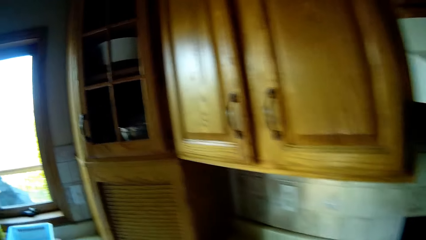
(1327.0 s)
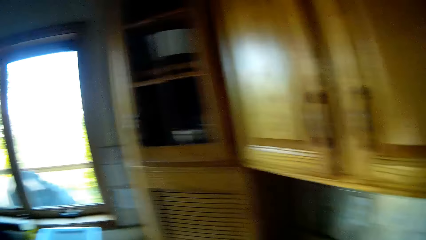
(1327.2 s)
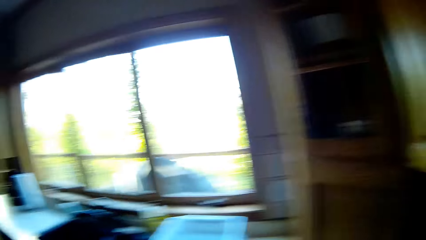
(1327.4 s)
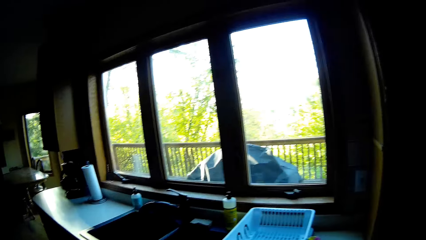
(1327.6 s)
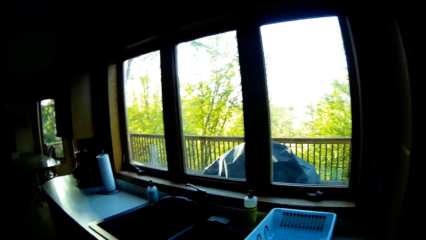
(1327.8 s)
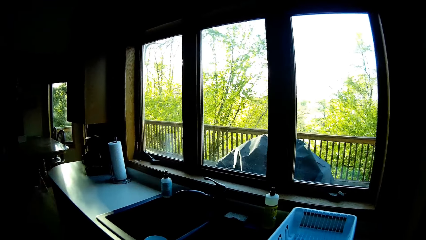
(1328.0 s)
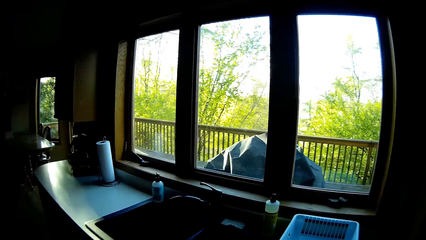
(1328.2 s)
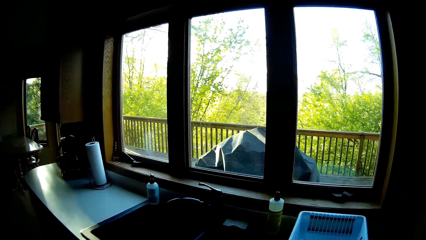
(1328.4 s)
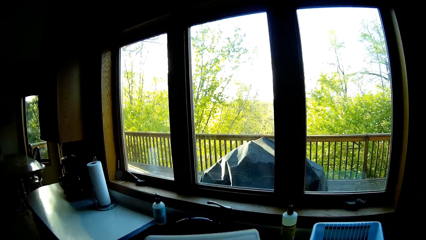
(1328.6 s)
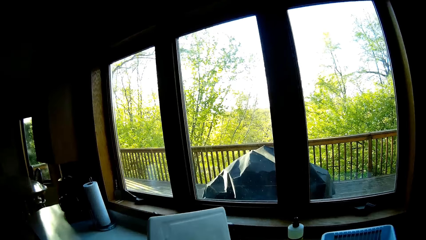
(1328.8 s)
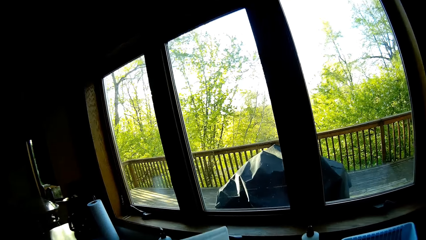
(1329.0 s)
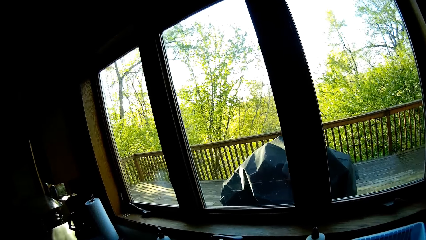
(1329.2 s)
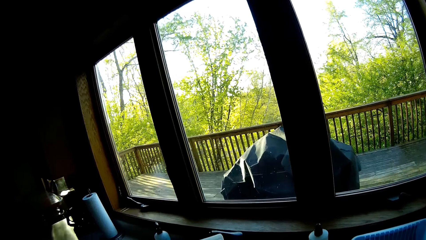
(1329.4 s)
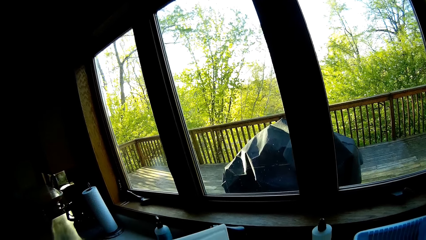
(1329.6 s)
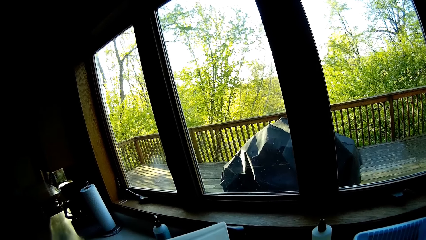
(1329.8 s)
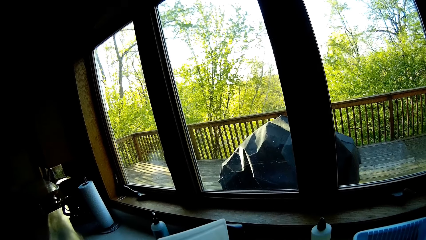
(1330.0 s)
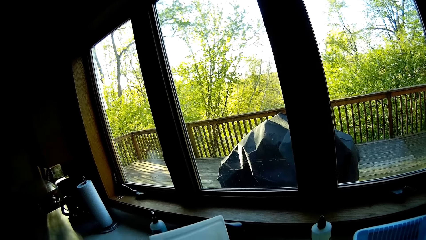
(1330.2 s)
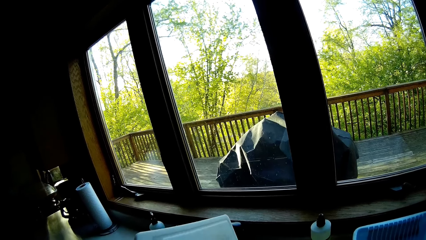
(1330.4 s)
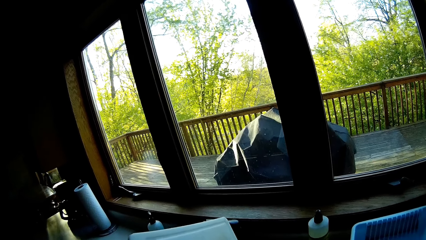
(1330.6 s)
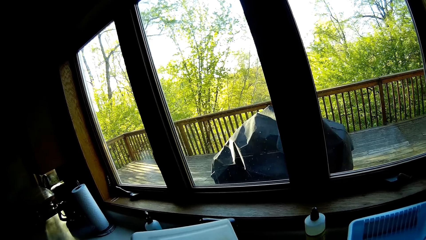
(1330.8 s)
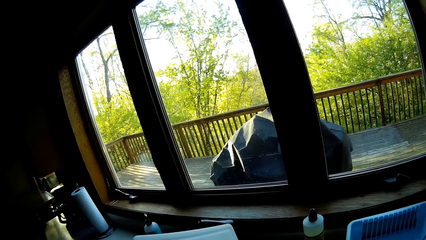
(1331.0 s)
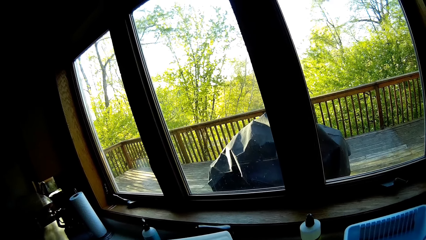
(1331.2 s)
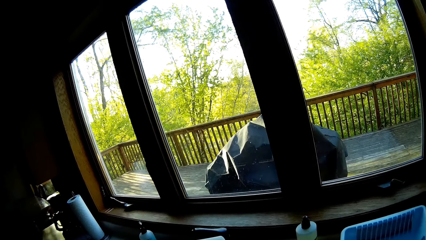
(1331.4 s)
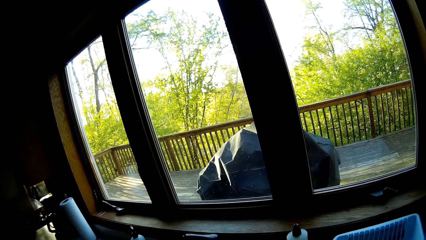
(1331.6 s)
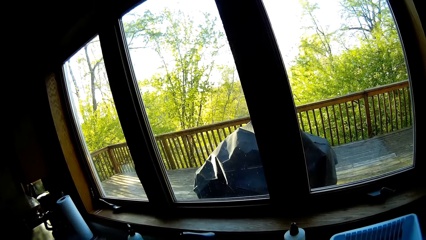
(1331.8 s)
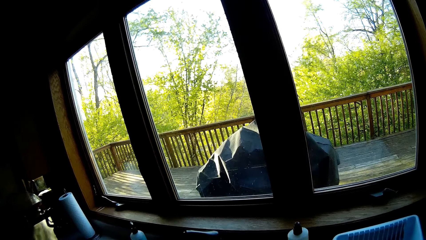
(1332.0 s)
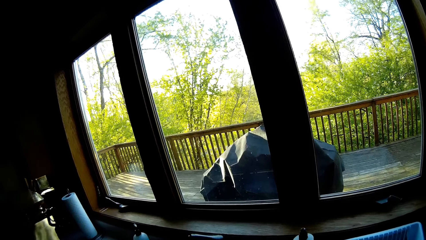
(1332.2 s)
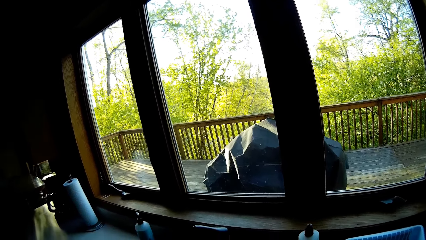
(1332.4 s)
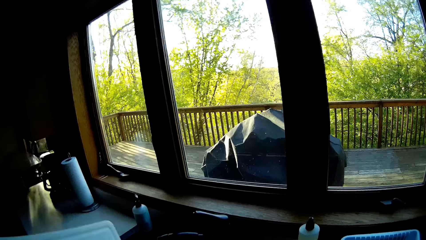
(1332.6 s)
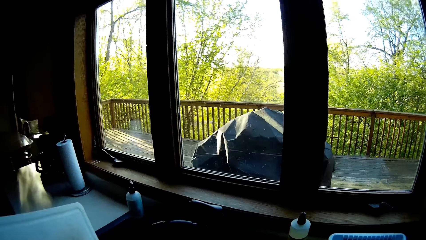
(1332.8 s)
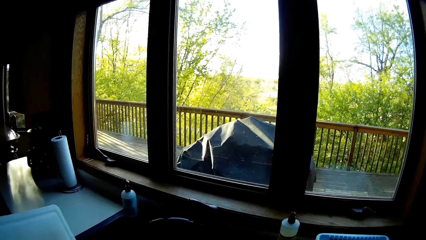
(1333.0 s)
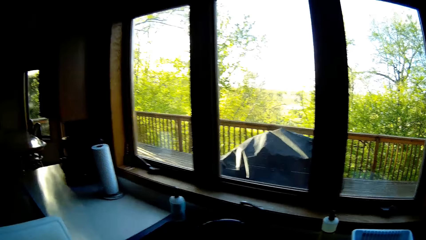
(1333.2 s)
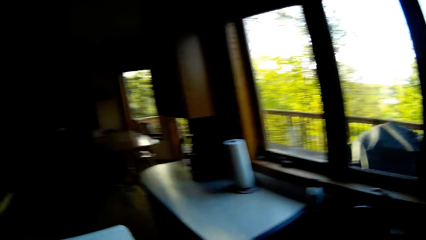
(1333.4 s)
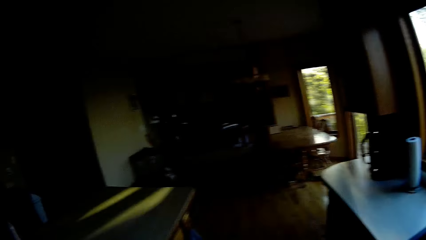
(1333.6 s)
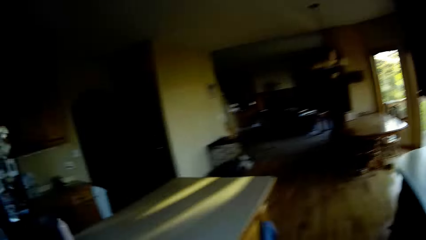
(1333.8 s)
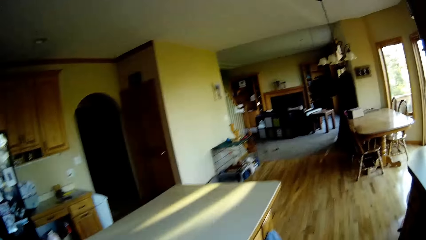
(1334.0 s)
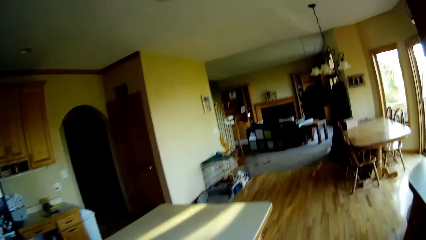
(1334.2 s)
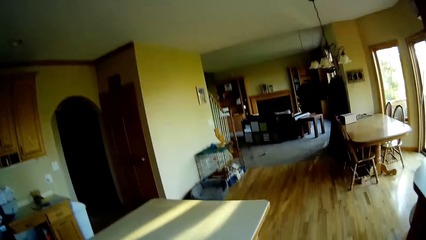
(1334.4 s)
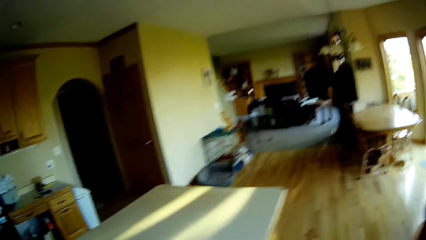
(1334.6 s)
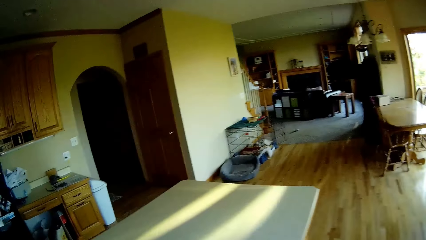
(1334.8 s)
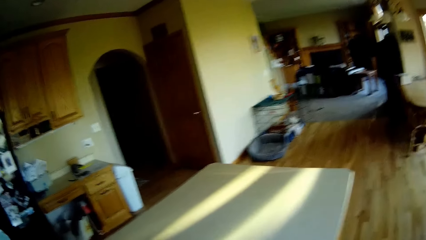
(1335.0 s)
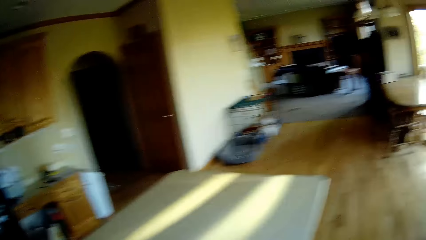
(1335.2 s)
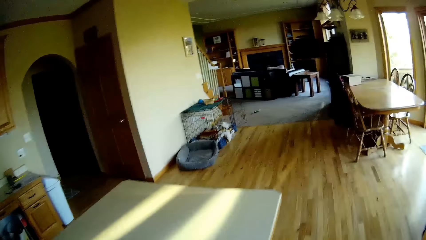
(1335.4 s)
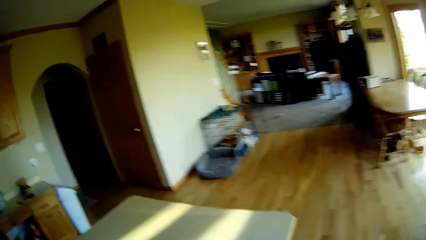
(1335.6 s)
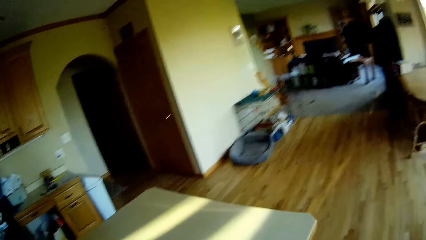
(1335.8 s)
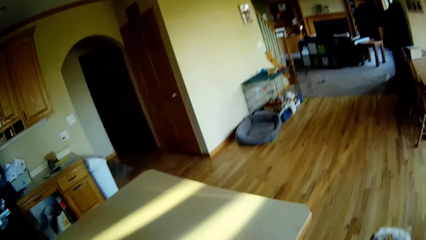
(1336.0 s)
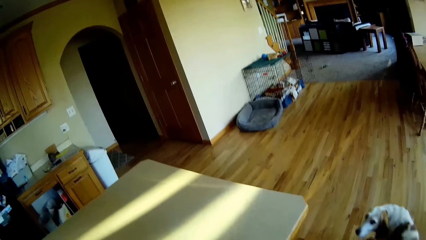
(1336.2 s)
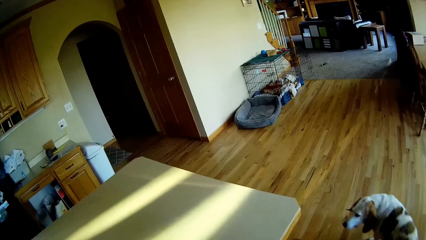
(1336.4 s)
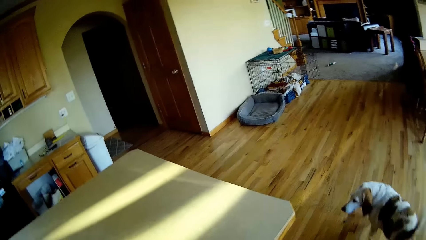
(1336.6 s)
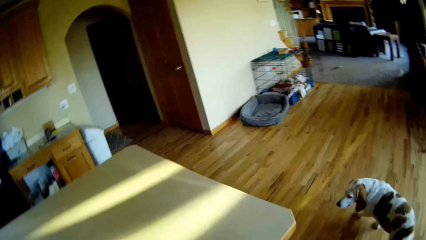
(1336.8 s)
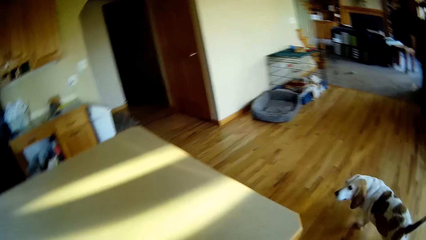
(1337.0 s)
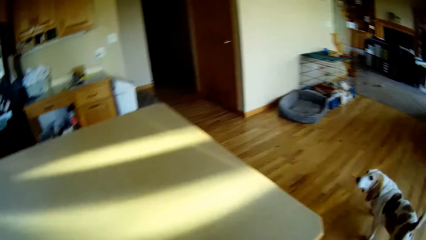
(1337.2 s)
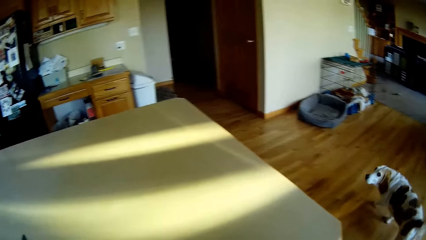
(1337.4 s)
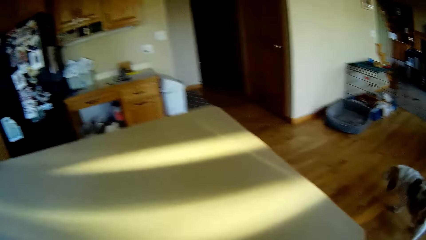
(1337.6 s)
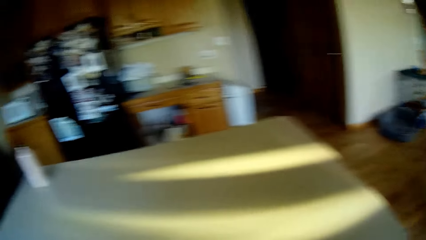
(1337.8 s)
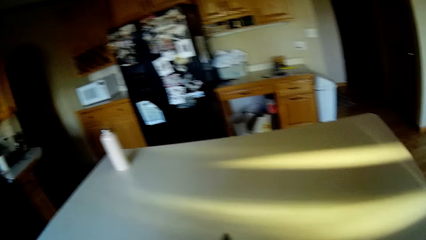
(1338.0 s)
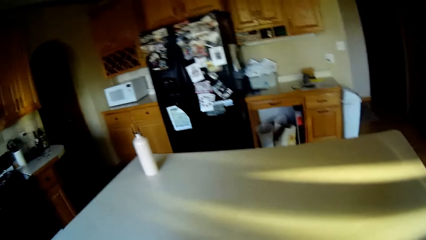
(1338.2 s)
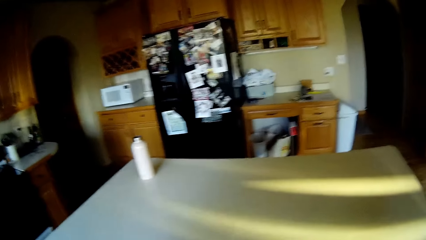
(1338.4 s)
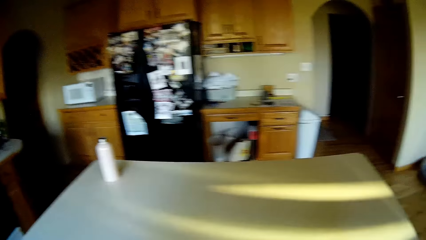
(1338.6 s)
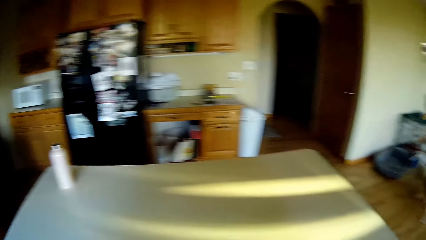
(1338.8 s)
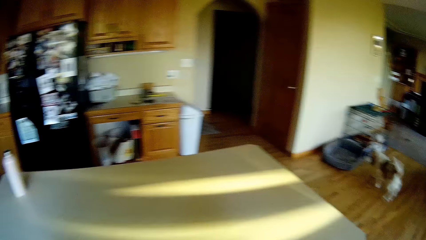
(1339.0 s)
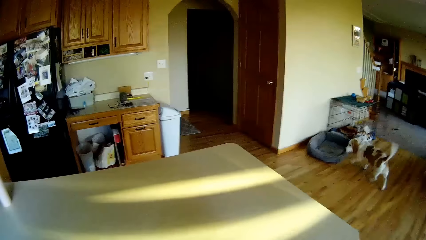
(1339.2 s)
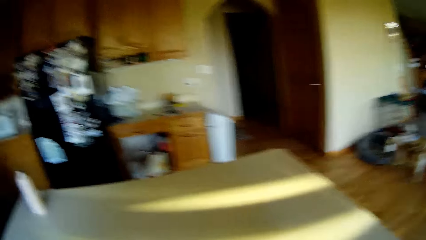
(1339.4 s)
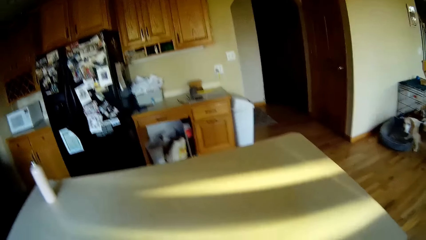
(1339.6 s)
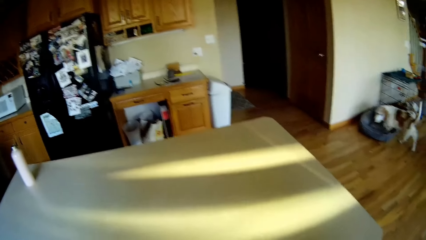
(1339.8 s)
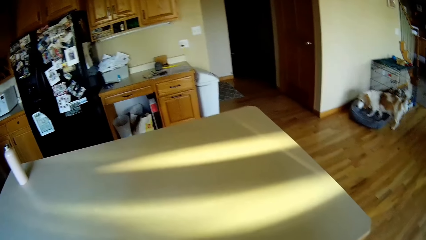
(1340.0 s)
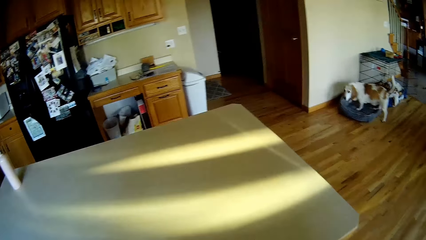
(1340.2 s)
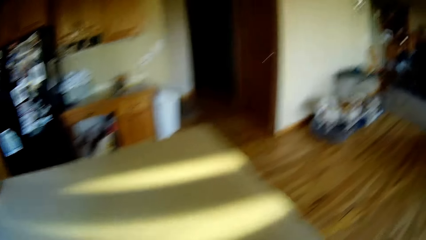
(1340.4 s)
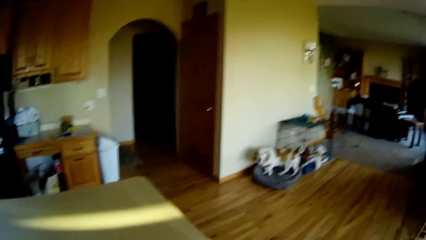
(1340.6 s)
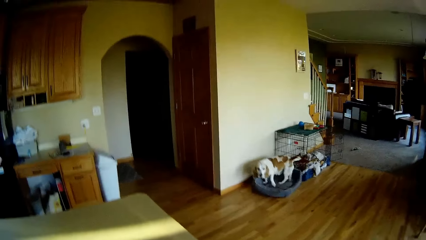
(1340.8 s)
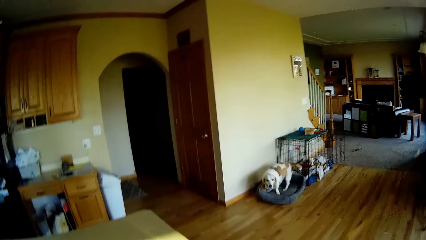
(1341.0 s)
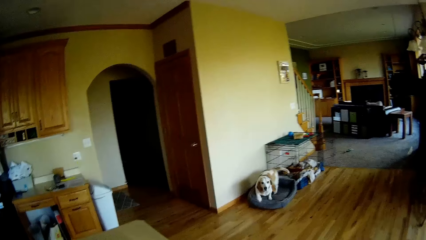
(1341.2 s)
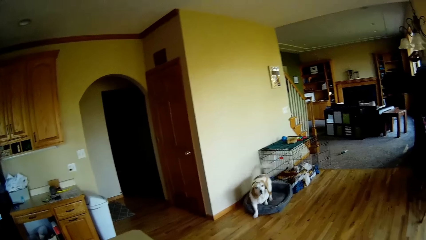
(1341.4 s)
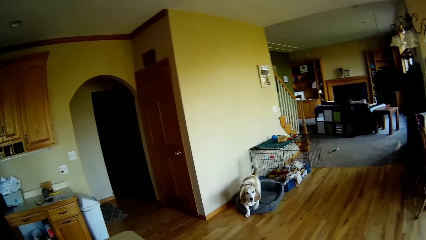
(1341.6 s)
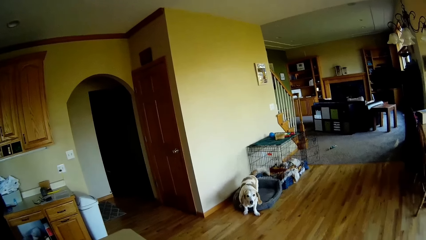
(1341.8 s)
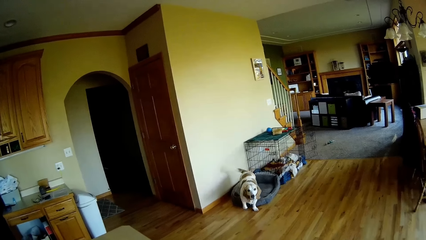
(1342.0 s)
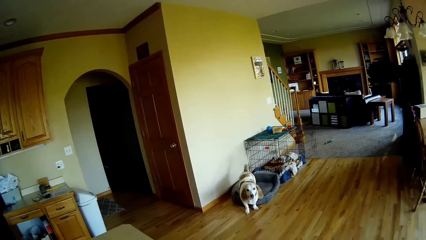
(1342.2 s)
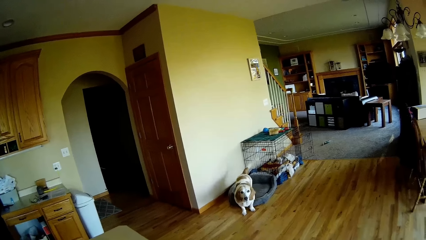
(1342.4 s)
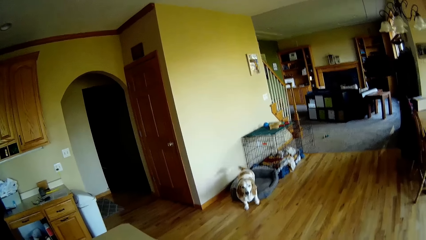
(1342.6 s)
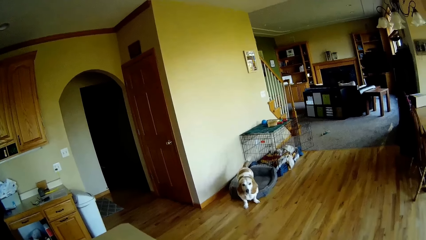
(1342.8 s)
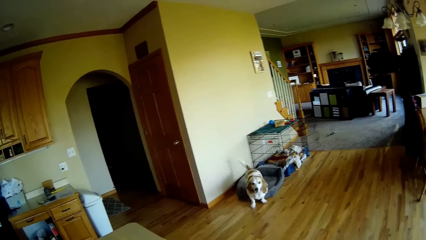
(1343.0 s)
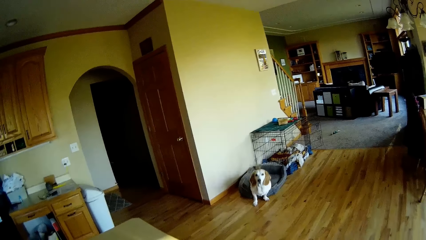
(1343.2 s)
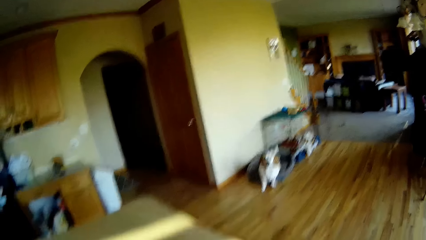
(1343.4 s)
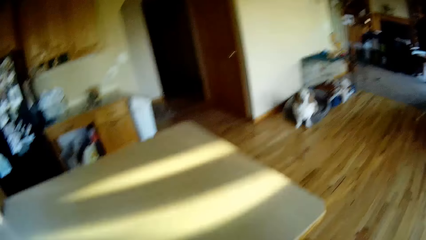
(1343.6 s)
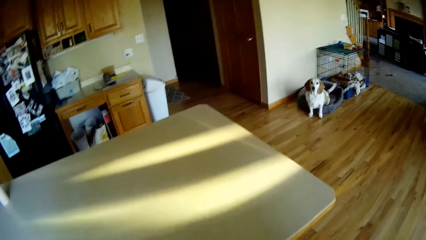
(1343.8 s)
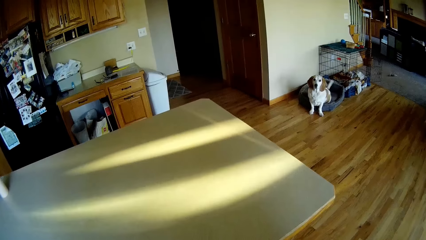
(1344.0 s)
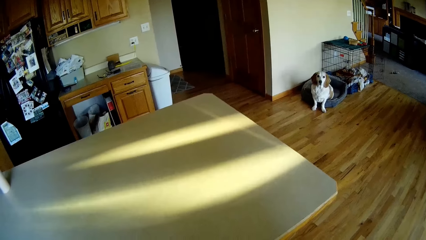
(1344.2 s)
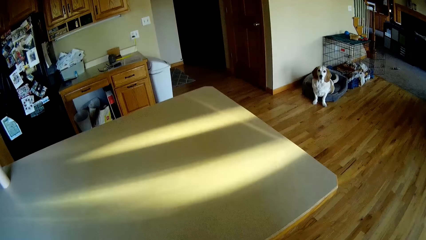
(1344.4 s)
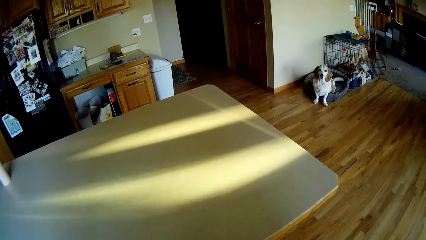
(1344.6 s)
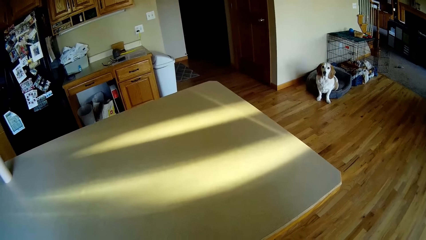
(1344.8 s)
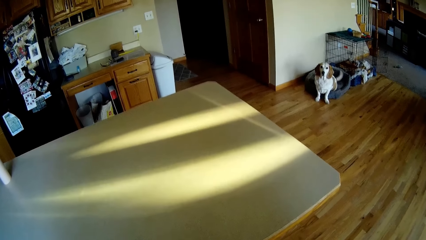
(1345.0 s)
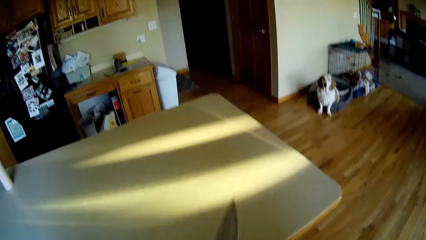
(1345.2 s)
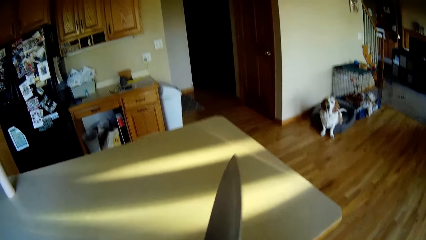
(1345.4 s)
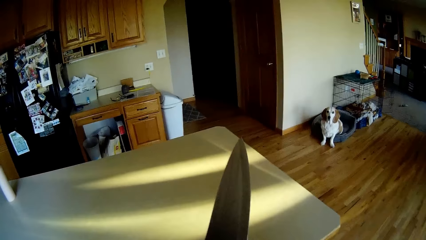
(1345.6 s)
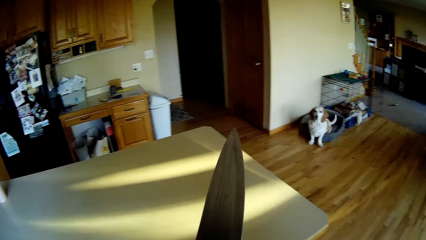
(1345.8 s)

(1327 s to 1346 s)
The camera wearer cleans the chopping board in her left hand into the sink with her right hand. She places the chopping board in the sink. The dog walks towards a pet chair on the floor. The dog sits on the pet chair. The camera wearer holds the knife.
